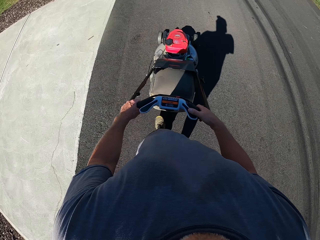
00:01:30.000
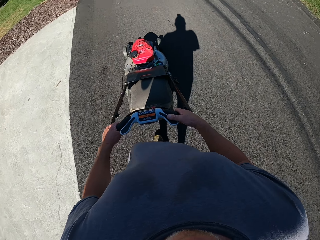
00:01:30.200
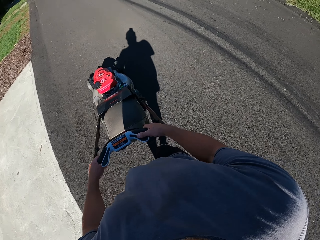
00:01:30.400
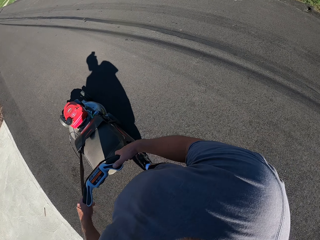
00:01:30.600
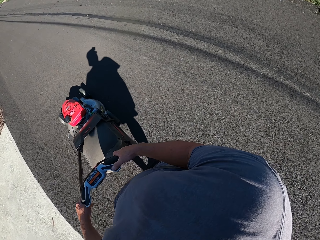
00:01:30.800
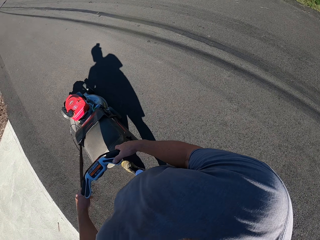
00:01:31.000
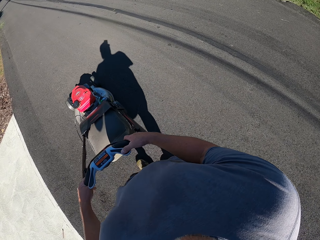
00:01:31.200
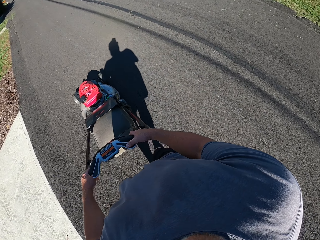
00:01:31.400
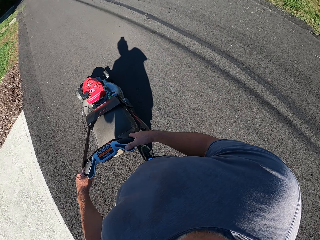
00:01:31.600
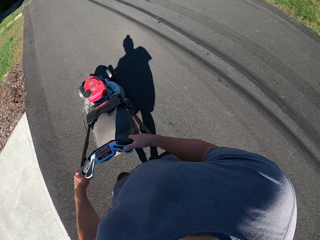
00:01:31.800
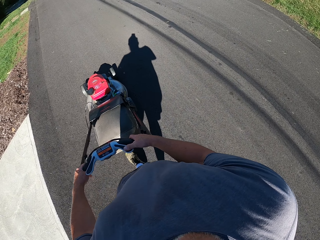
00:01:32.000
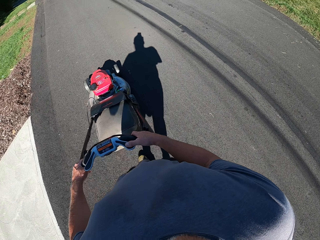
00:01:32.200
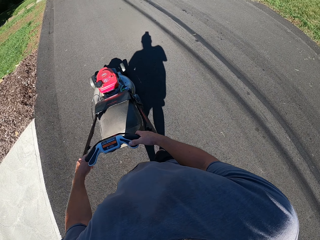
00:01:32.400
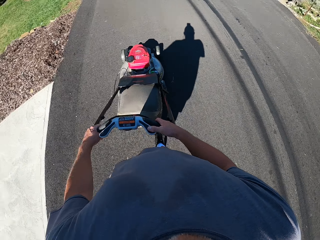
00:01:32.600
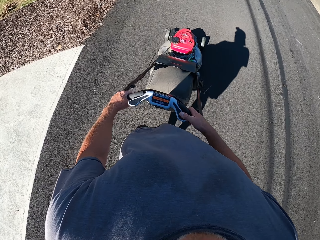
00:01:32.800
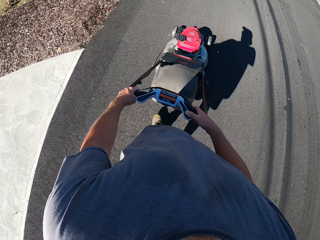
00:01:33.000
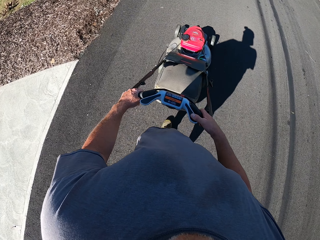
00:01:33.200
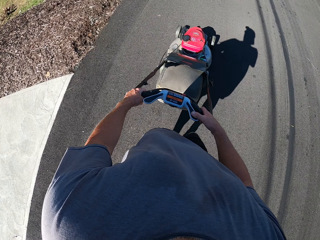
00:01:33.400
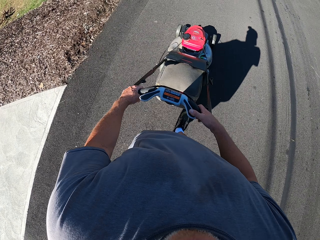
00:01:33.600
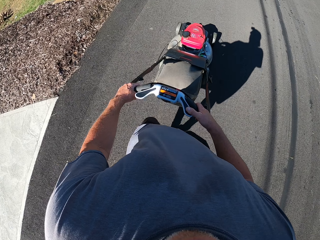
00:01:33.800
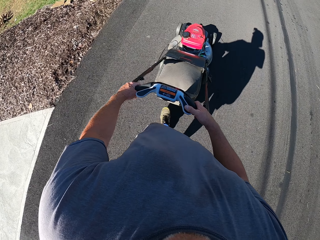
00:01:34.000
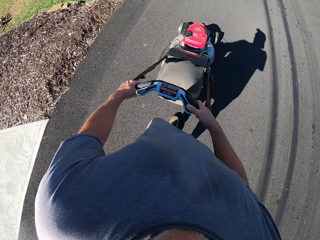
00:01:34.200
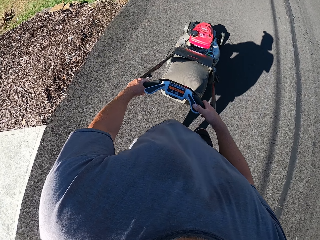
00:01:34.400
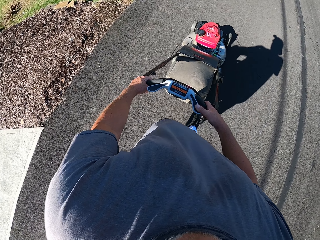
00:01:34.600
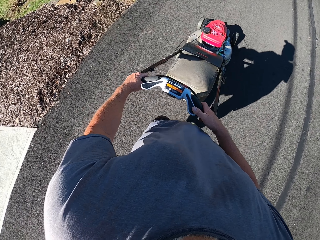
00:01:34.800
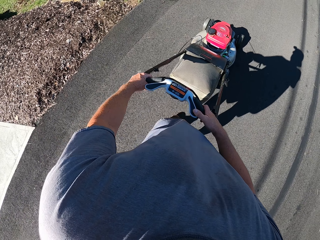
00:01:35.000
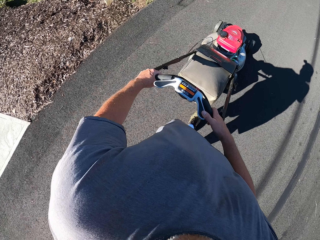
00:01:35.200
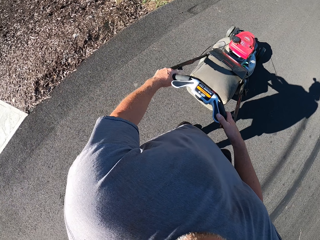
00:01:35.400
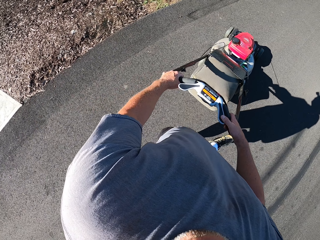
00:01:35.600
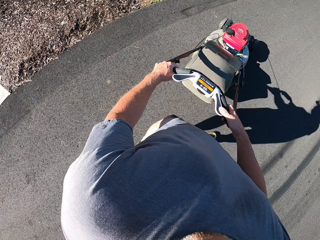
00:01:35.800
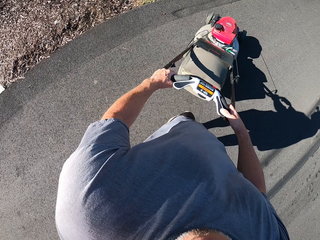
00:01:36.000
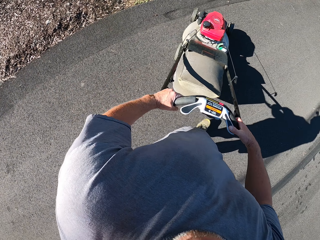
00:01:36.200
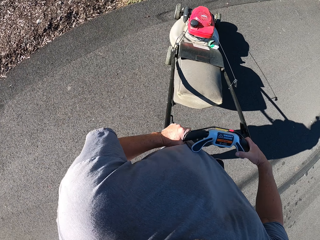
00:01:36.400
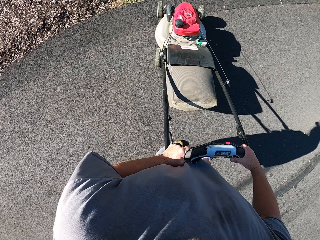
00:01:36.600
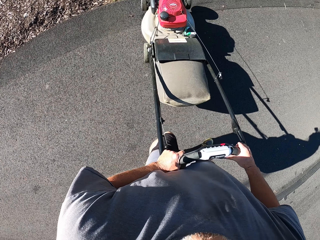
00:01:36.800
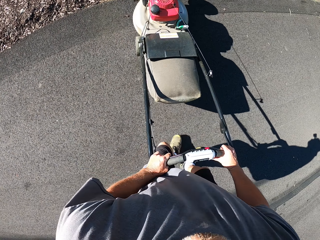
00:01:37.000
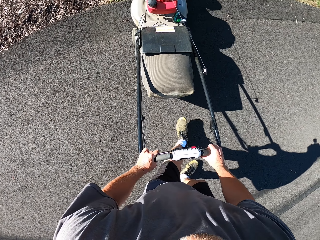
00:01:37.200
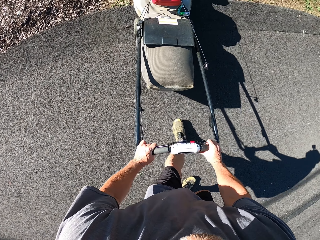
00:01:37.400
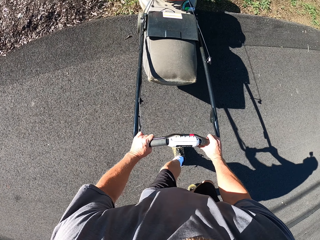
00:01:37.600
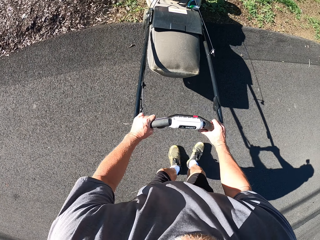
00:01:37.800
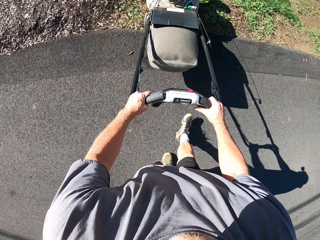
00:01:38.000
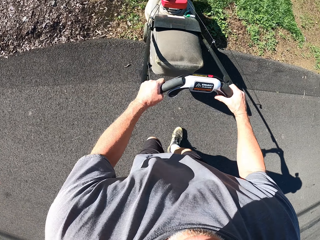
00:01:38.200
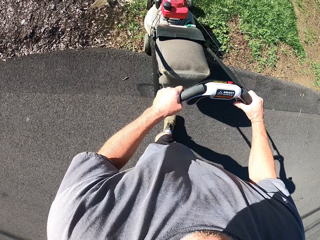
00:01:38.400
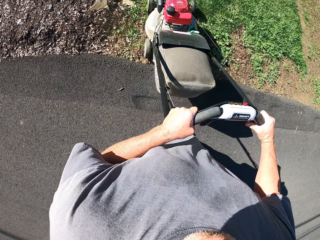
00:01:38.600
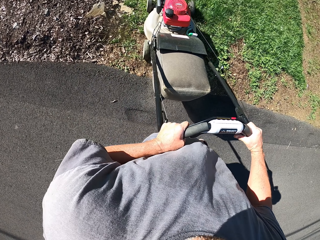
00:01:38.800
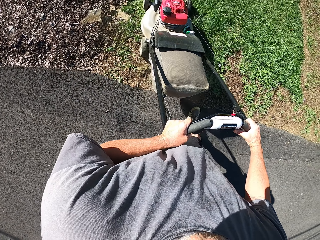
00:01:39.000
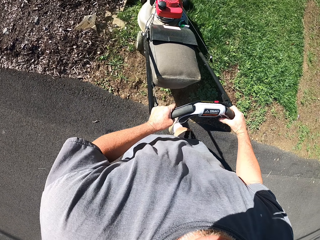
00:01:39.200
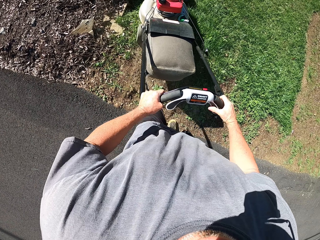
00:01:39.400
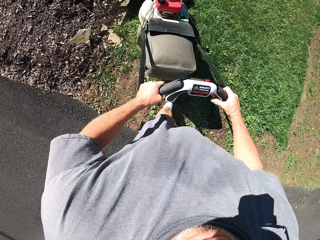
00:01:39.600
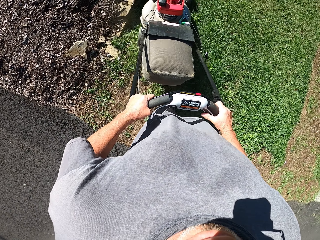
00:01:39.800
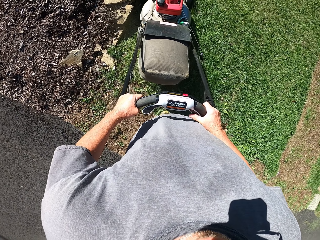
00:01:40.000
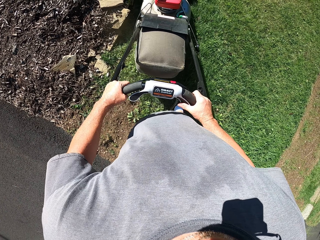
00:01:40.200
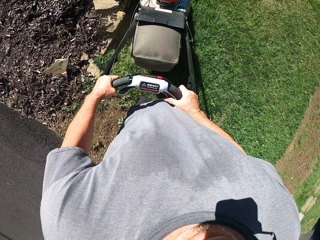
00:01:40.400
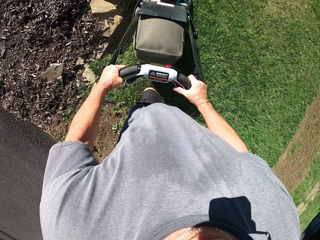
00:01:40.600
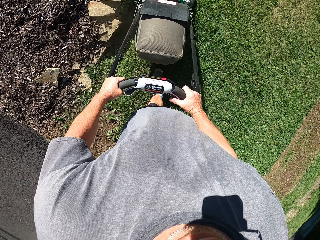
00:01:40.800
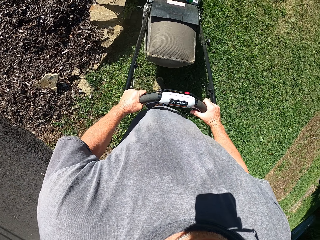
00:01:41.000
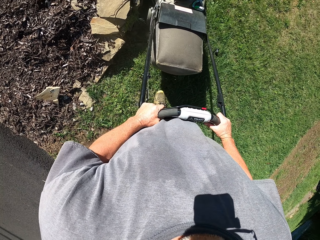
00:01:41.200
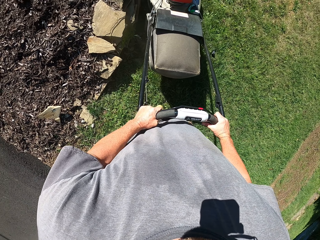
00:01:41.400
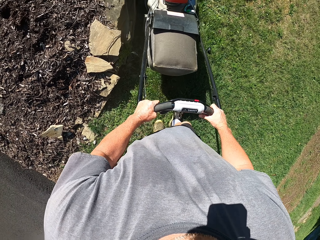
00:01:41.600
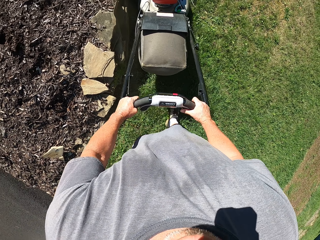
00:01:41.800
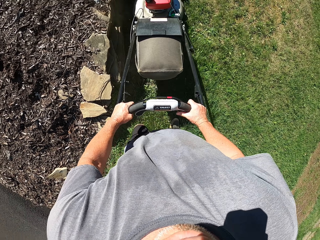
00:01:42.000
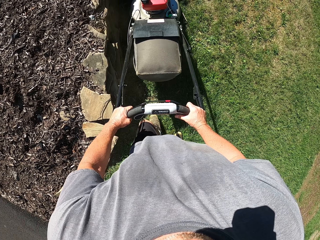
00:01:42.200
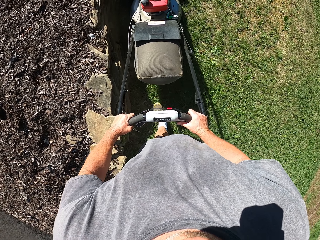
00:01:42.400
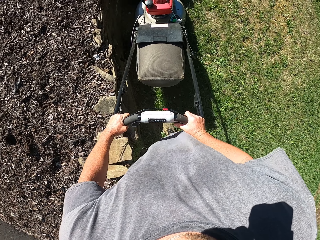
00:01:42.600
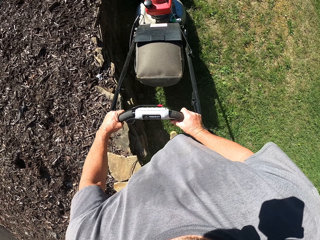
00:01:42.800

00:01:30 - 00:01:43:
The camera wearer pushes the lawn mower.

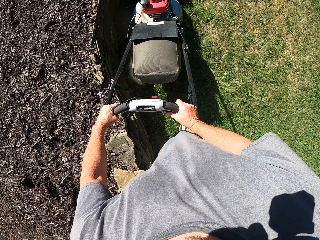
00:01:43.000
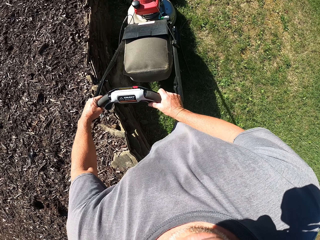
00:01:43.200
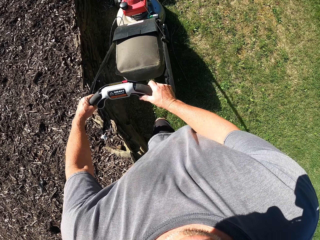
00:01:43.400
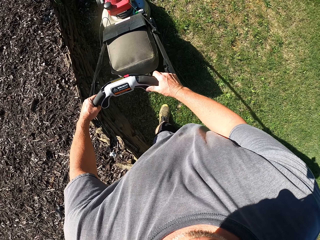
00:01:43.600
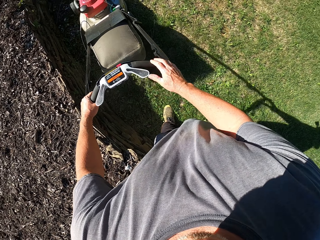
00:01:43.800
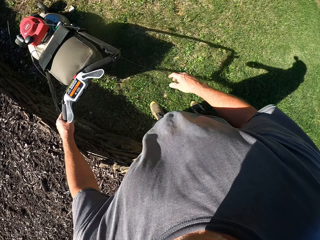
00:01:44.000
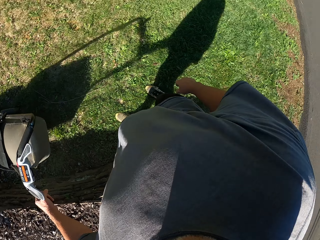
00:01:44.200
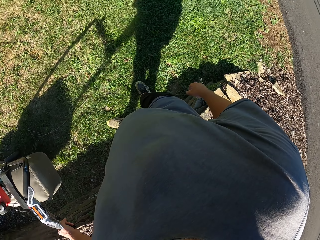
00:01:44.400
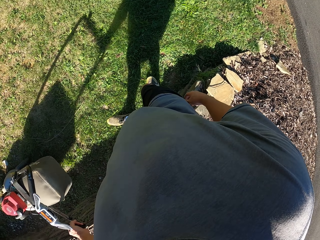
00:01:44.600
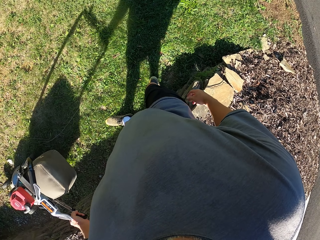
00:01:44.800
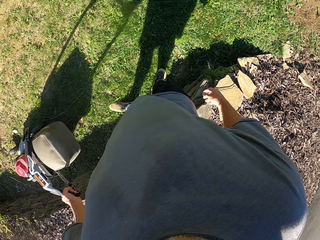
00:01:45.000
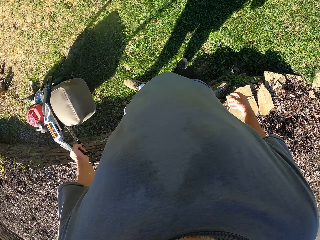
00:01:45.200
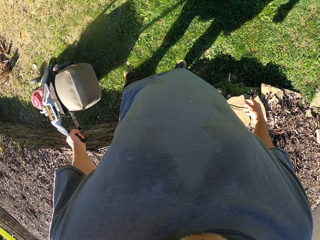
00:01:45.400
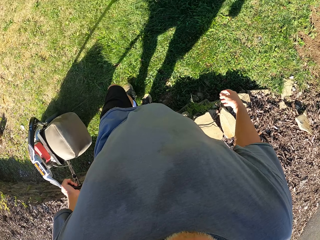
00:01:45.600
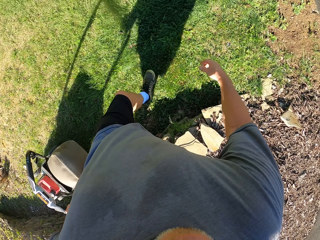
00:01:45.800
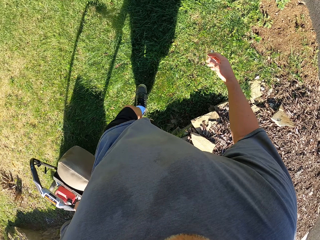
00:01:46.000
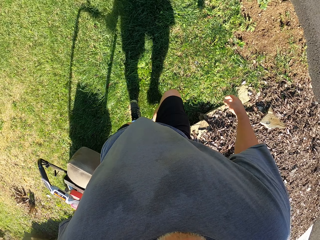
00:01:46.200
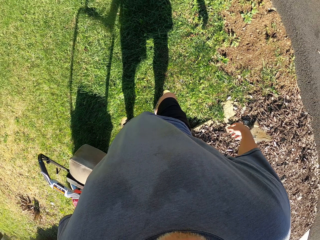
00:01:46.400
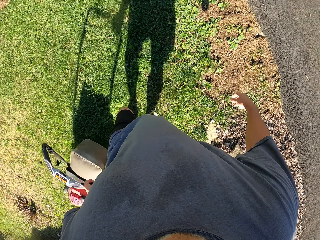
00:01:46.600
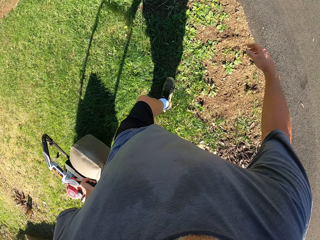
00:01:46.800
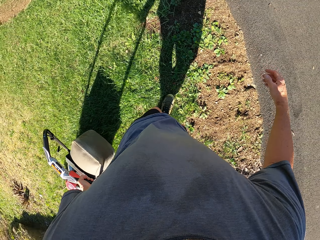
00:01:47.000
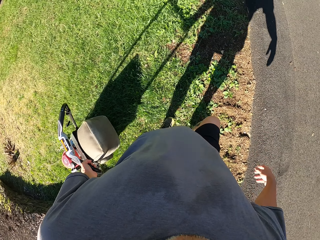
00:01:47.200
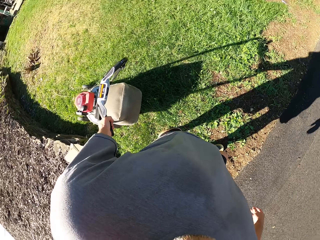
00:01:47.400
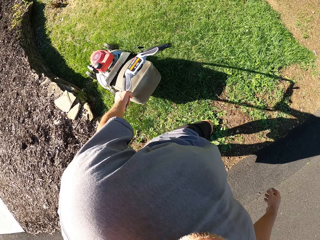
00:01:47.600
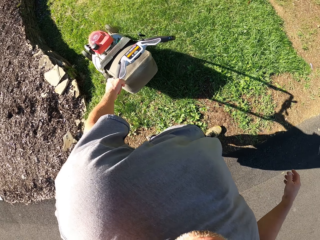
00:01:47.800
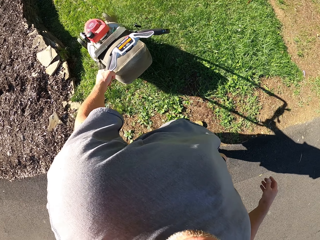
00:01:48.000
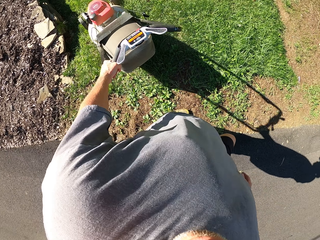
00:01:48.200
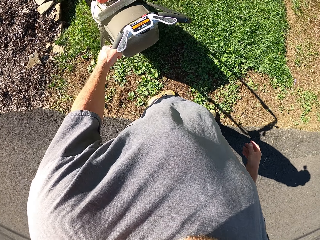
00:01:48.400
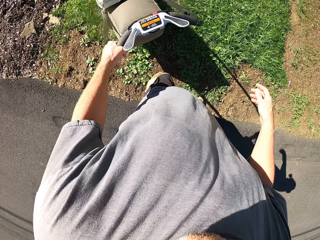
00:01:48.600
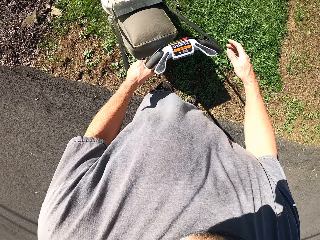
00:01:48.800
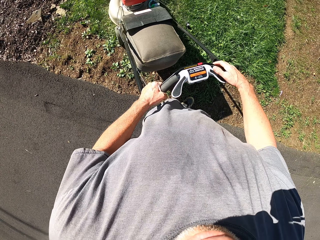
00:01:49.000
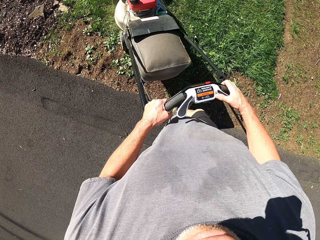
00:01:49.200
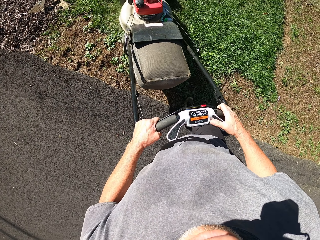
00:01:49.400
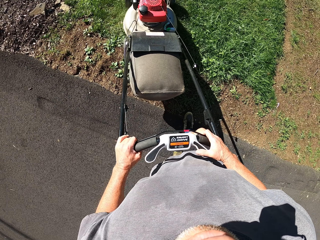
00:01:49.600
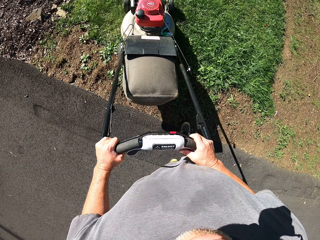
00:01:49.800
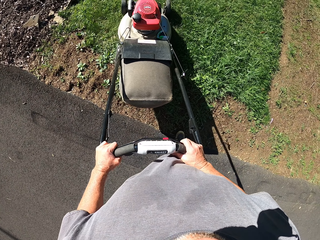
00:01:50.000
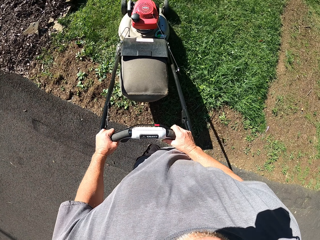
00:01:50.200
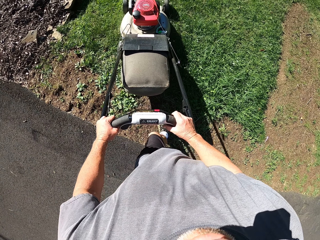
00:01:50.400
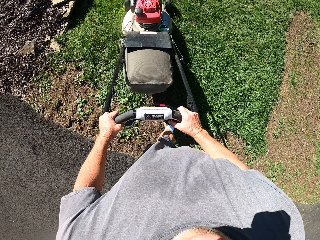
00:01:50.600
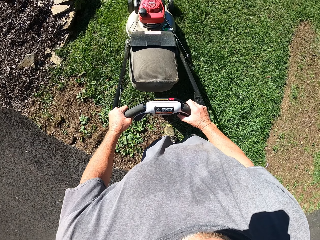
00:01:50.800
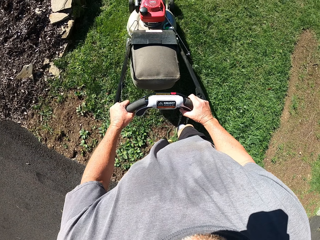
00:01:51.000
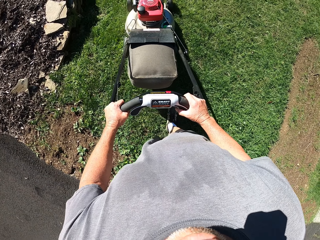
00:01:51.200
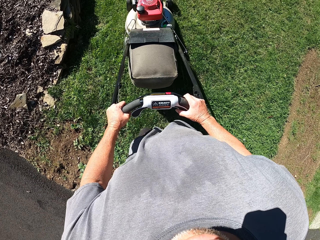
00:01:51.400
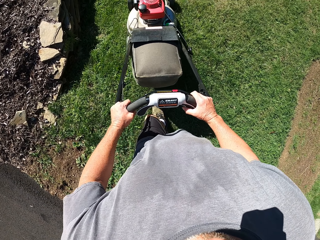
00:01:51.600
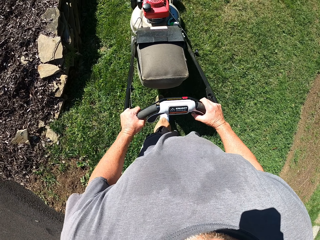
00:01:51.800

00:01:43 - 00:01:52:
The camera wearer pulls the lawn mower. They push the lawn mower.
